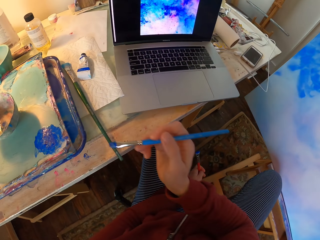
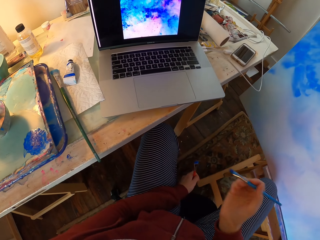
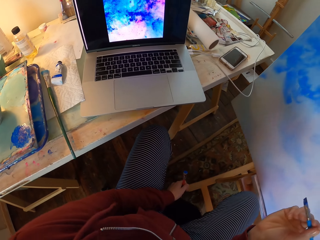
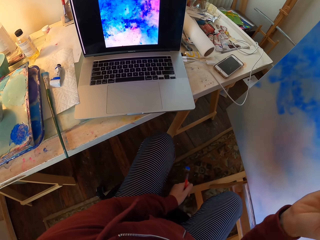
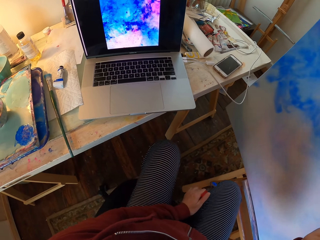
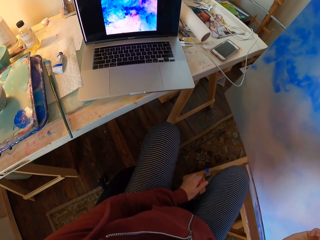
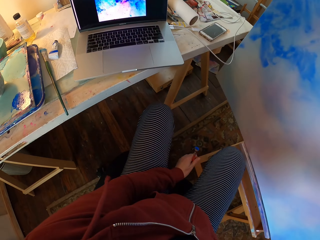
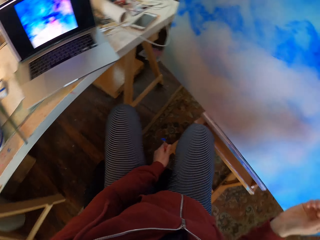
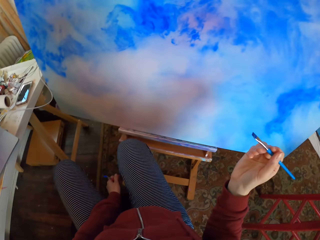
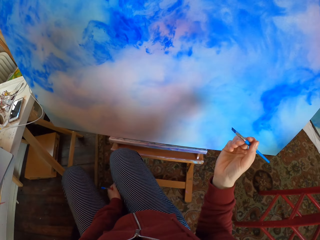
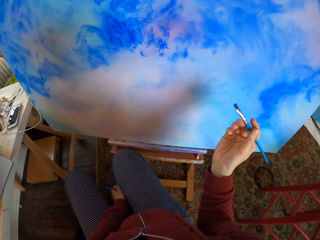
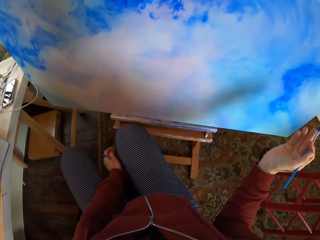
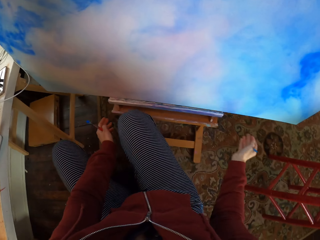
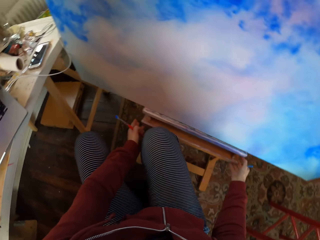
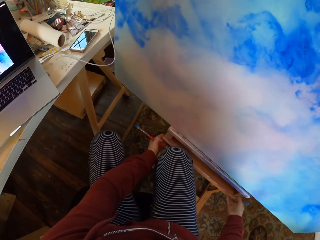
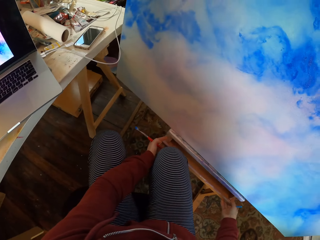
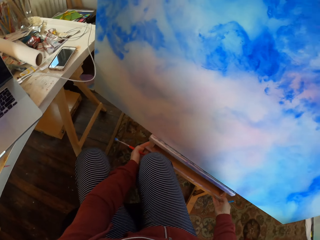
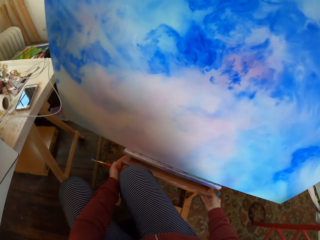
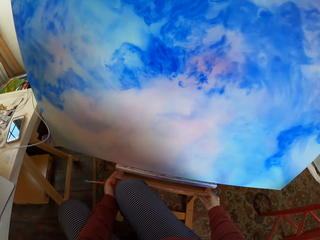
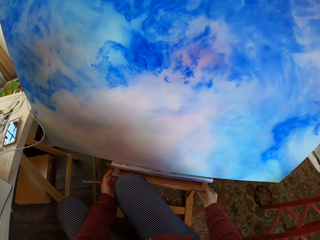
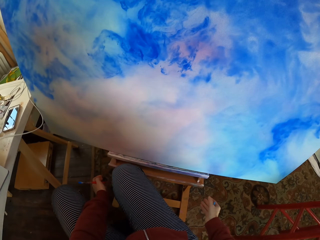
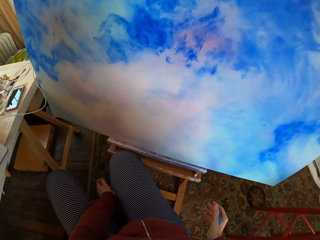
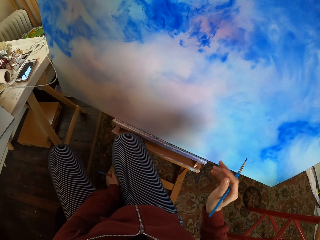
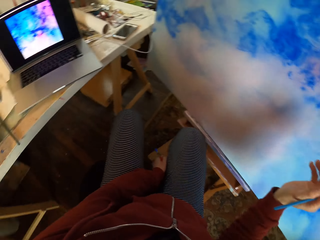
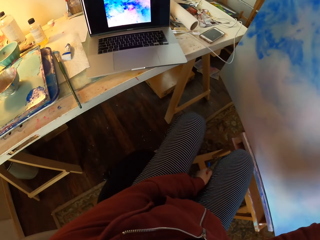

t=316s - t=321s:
The camera wearer holds the brush. They move. They put the hand on the chair.

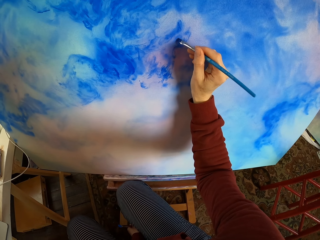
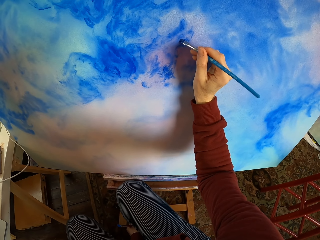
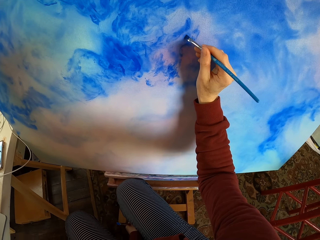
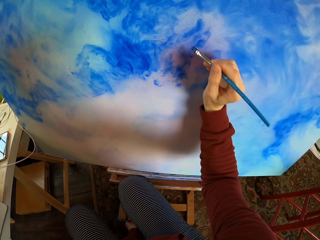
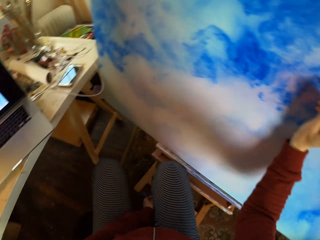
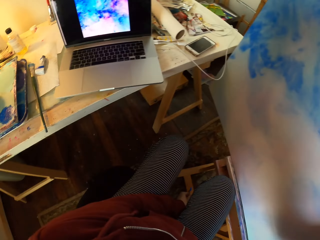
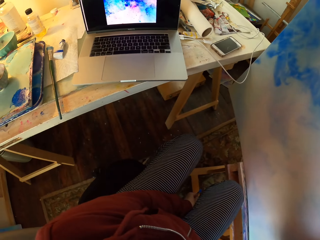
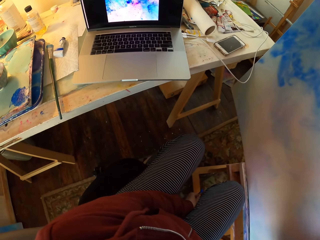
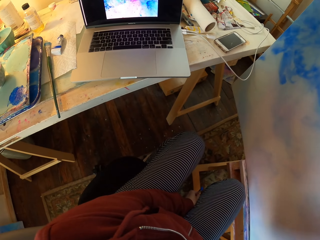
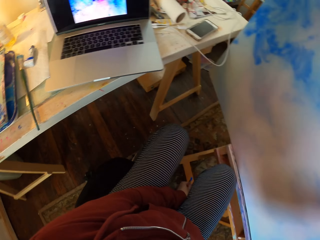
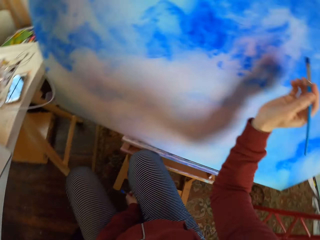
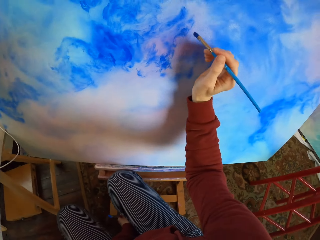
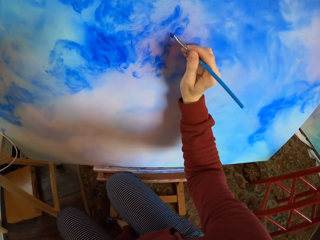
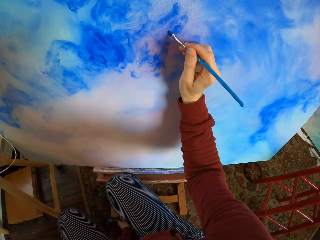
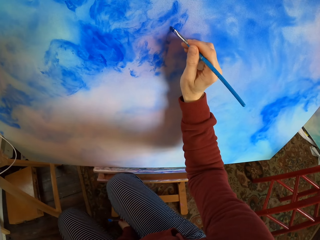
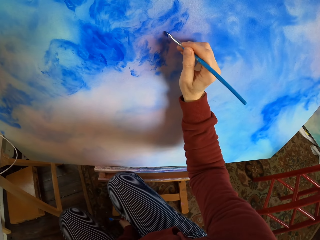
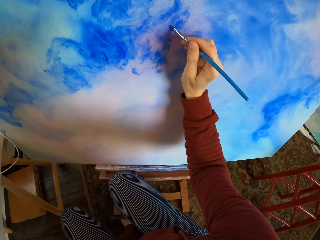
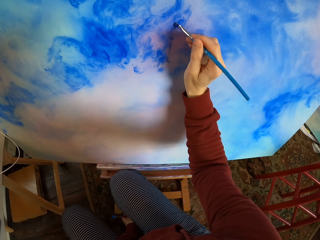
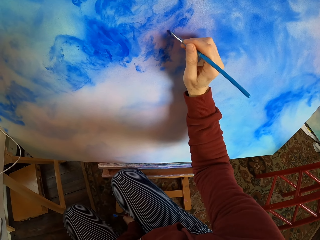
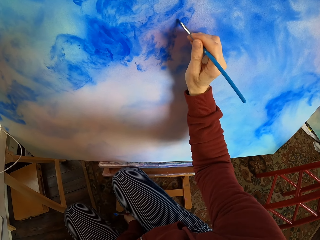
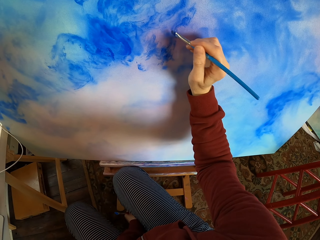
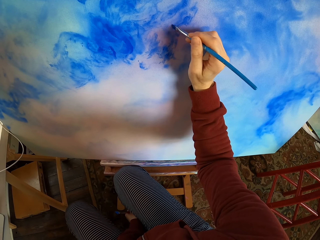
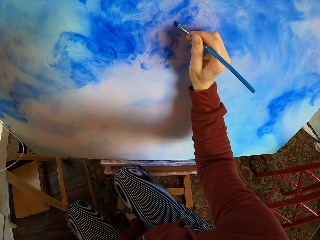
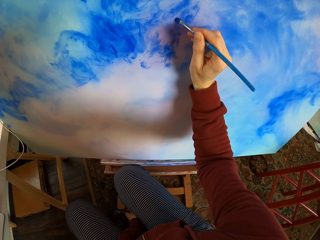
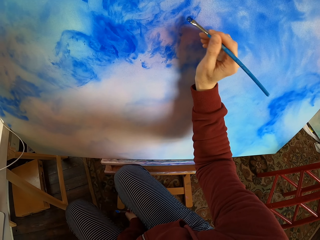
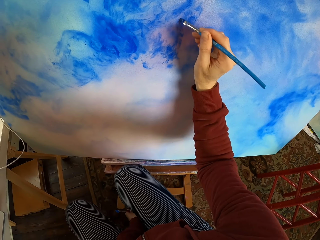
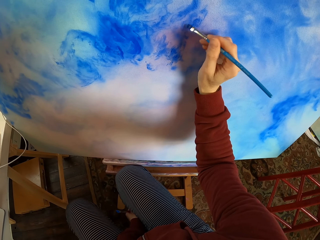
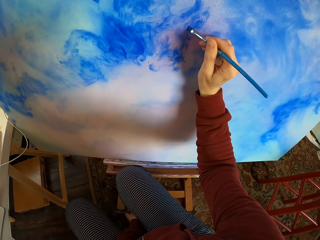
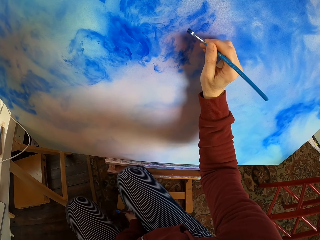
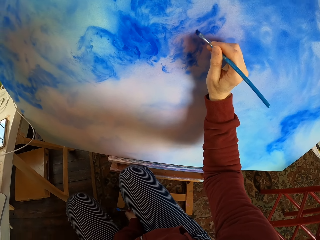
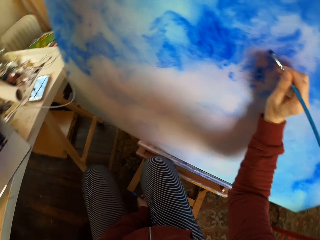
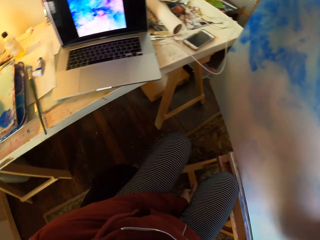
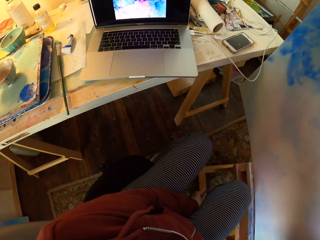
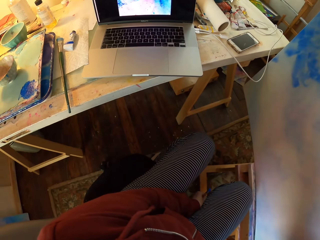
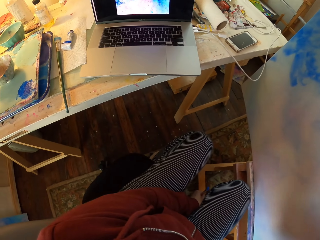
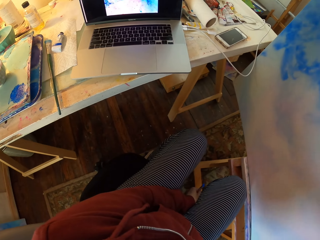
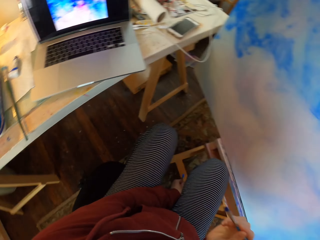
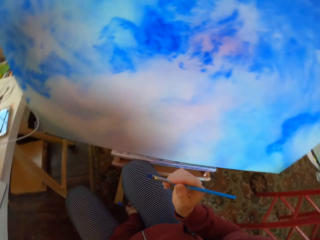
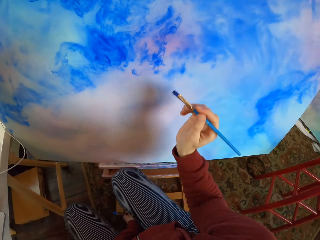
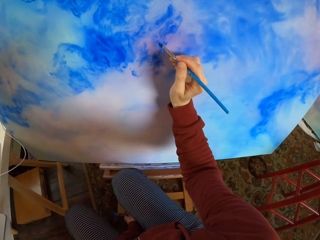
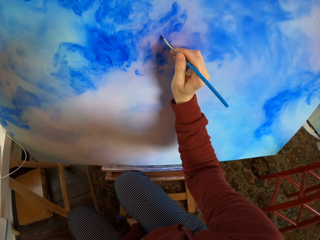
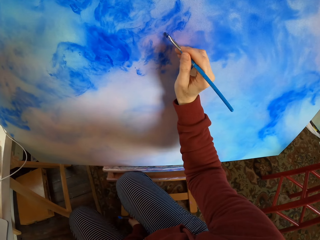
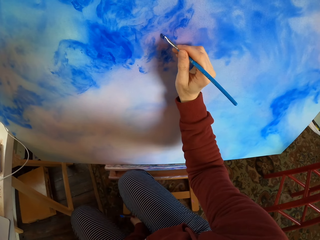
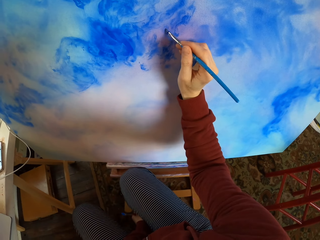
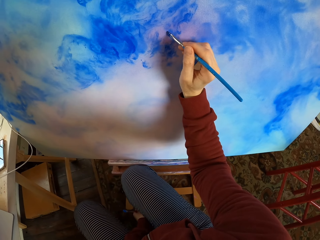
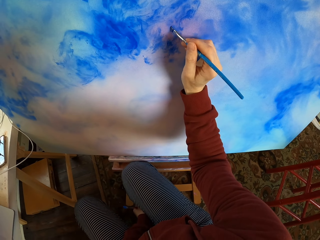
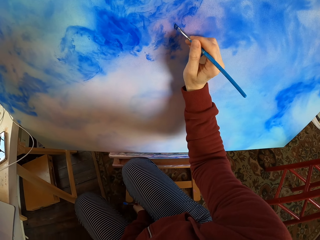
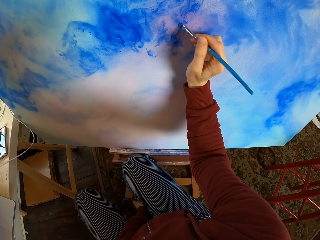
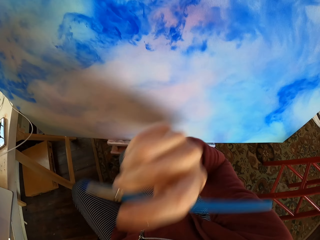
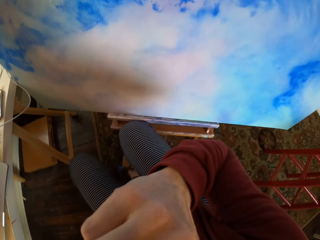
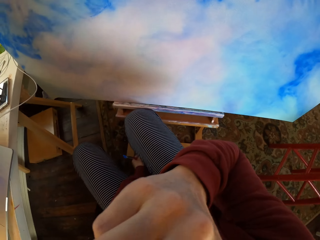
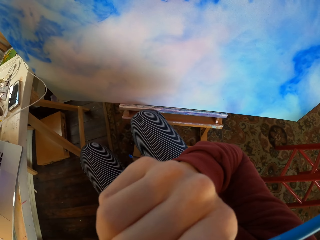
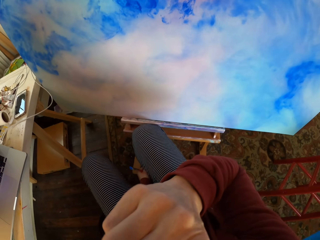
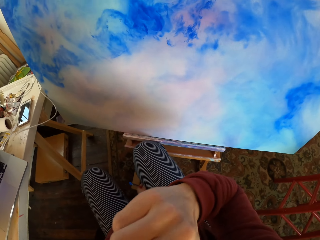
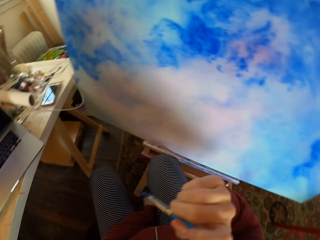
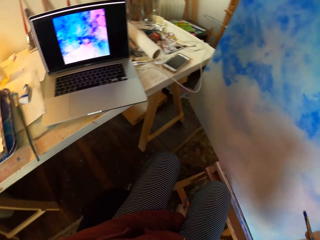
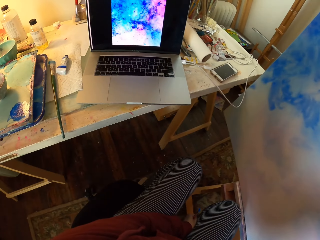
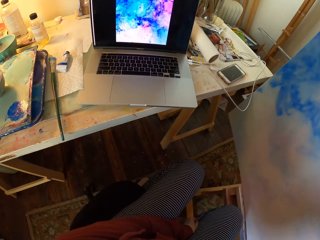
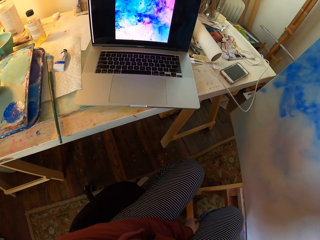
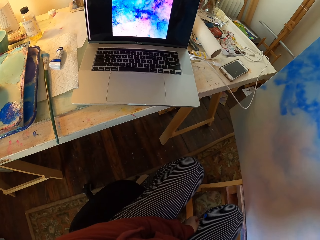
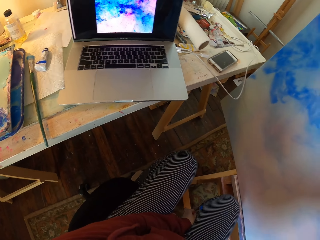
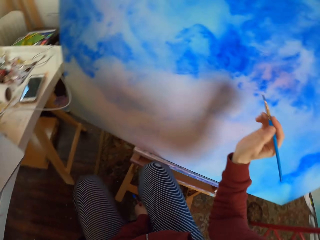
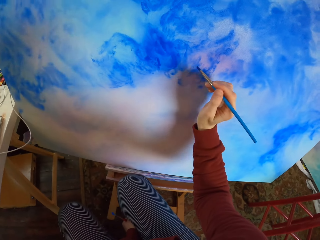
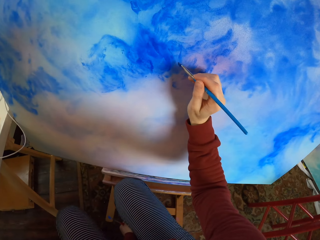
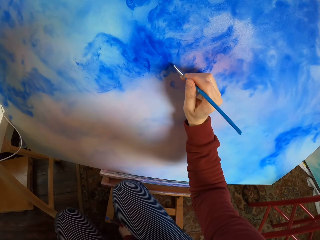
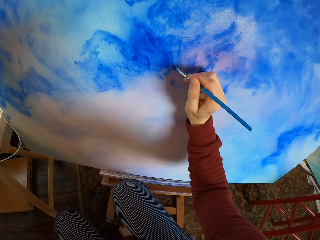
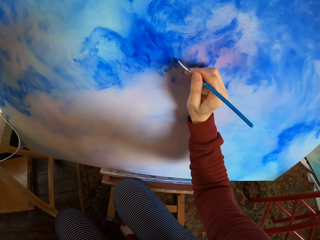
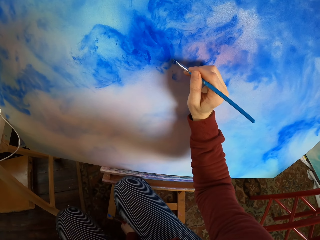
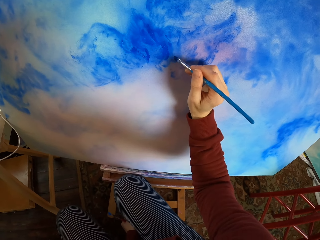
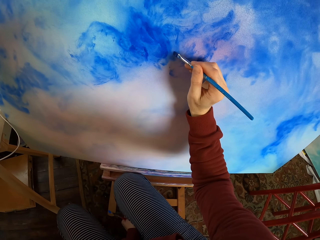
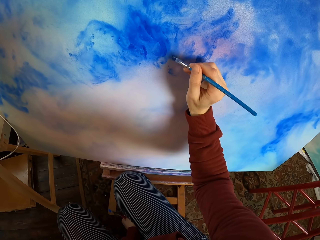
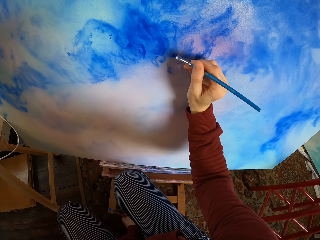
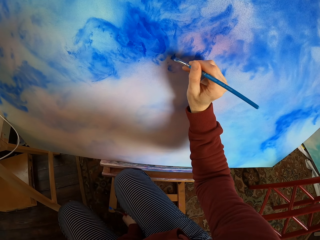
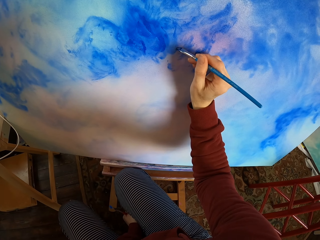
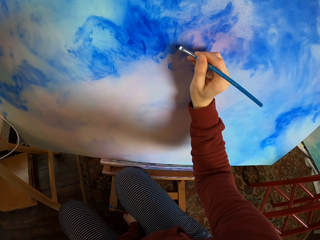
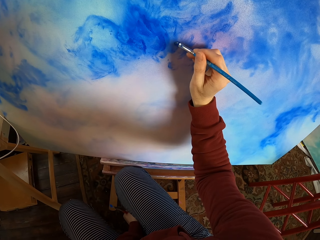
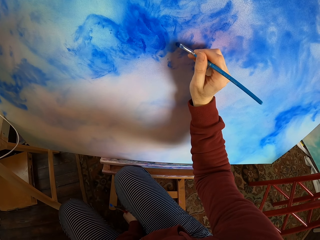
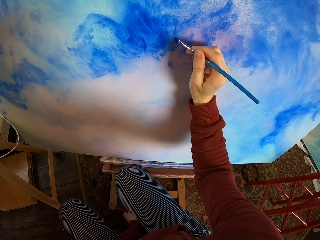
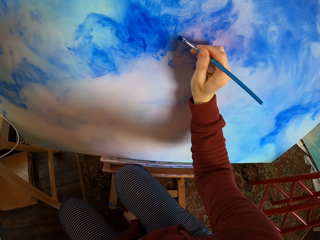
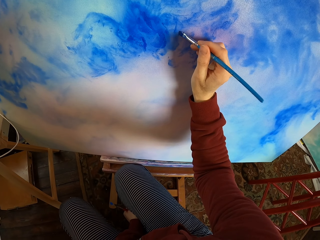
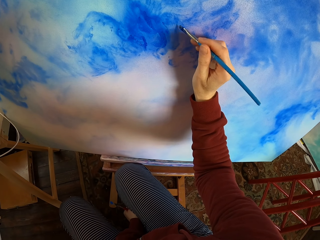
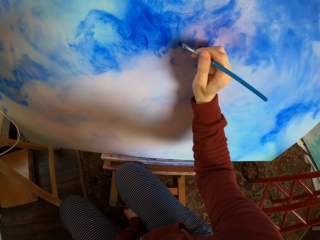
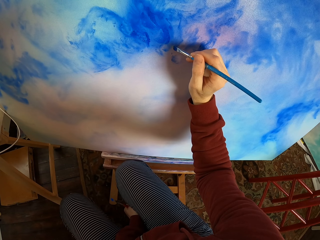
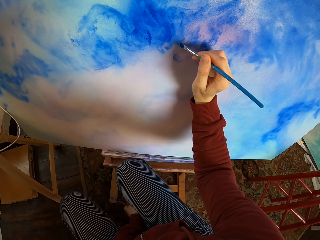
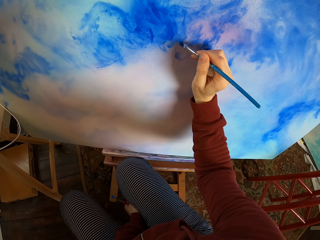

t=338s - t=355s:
The camera wearer looks at the laptop. They paint the decoration. They look at the laptop. They paint the decoration. They lift the hand. They look at the laptop. They paint the decoration.
